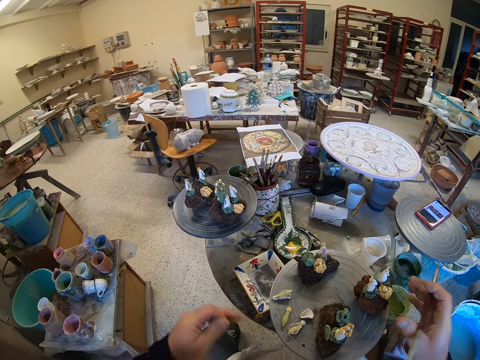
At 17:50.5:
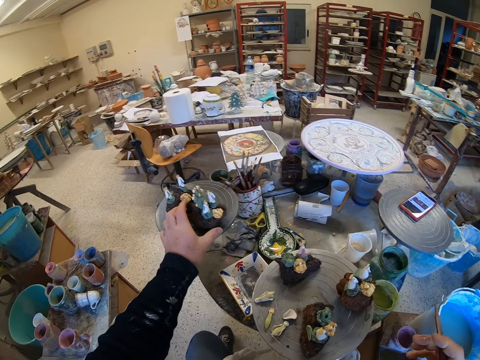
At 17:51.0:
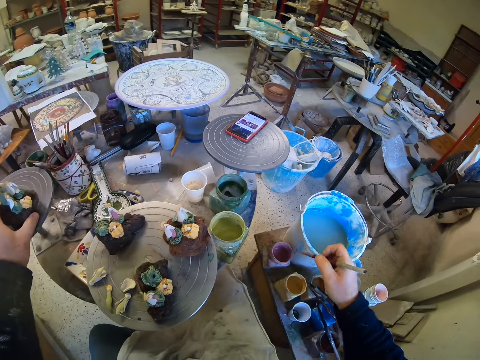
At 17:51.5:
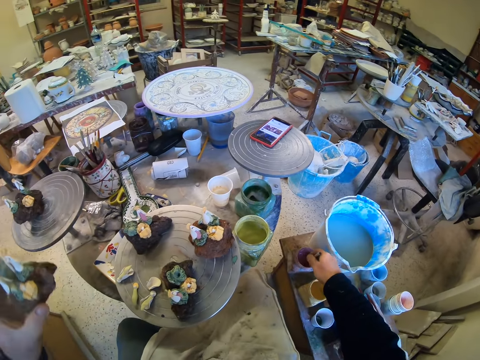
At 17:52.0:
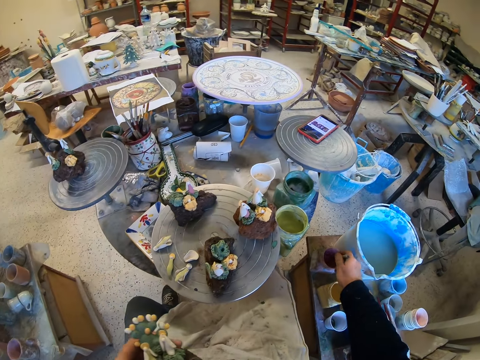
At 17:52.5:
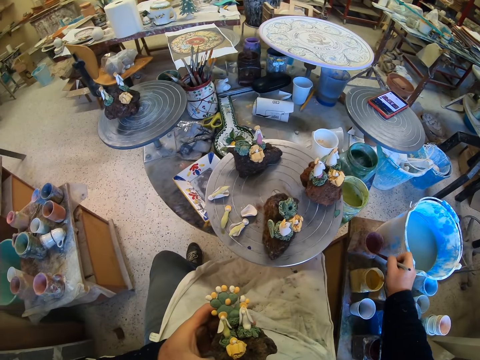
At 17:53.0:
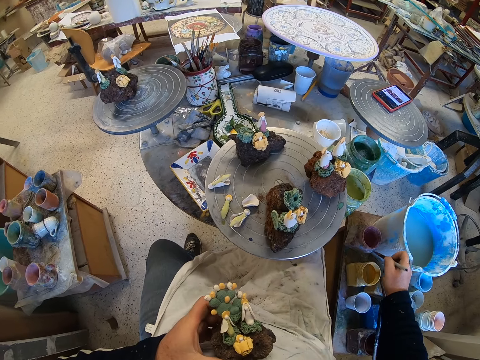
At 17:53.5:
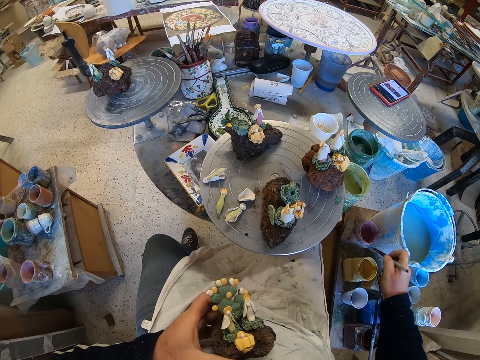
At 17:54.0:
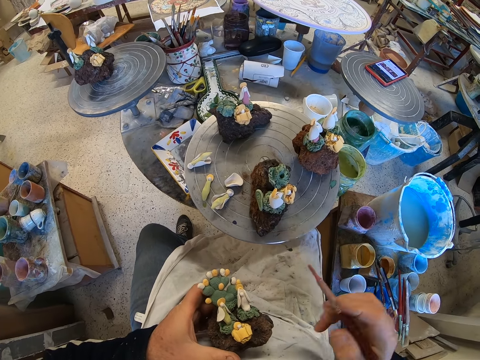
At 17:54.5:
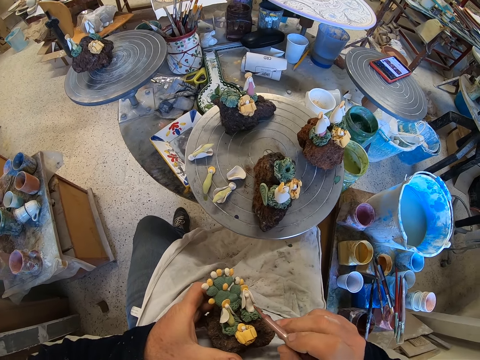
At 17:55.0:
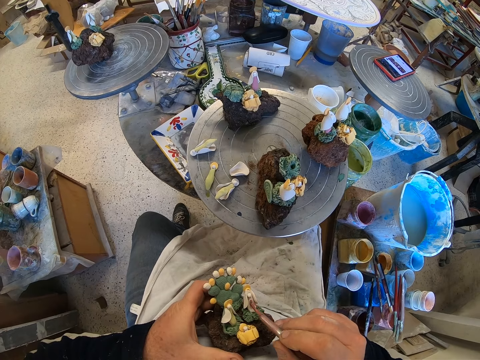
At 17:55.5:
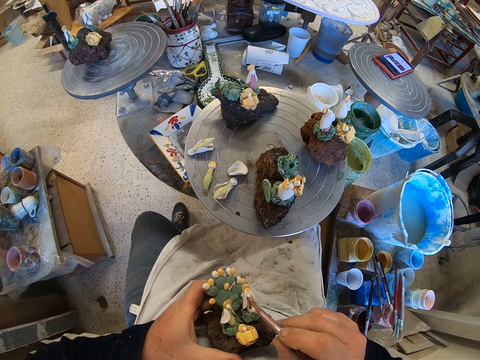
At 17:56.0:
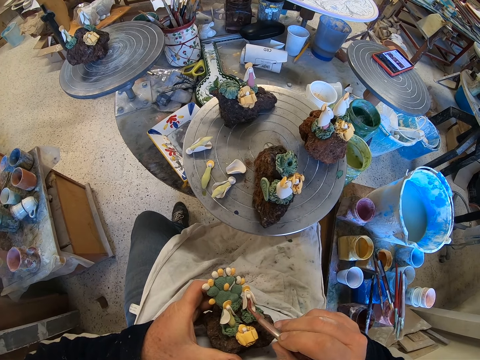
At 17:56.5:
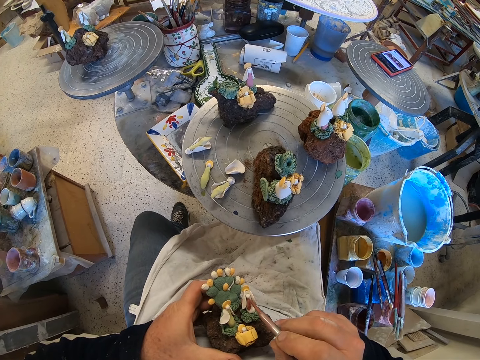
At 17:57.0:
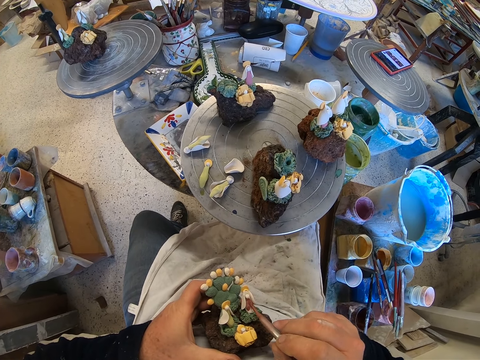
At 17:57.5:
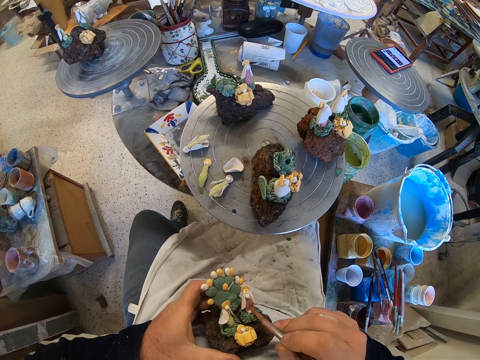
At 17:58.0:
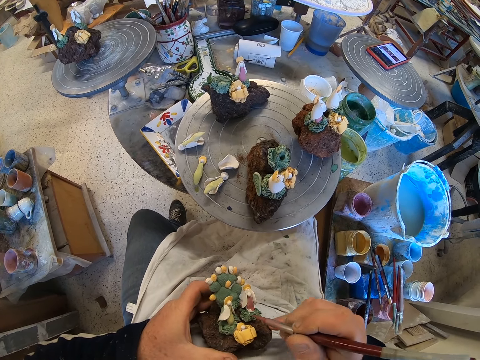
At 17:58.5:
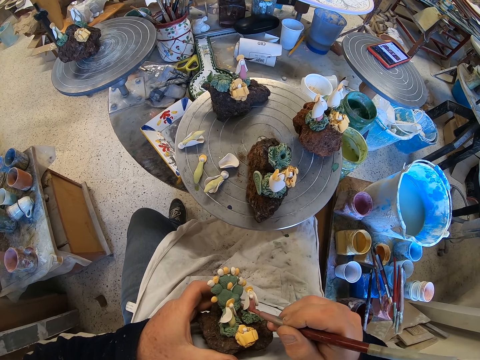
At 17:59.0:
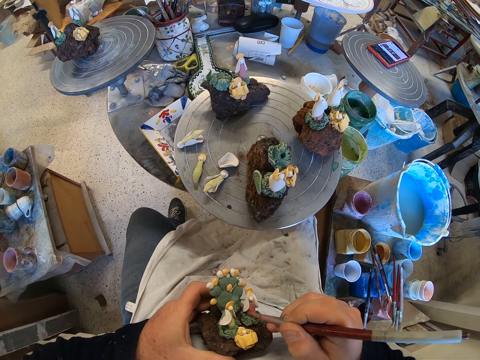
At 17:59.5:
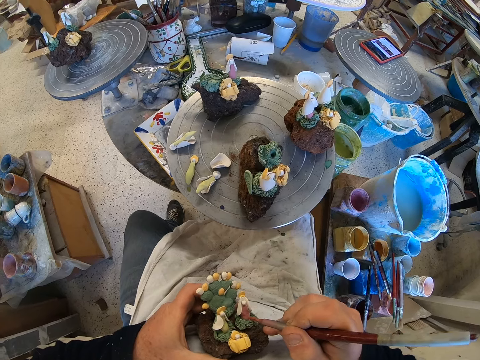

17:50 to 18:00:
The camera wearer picks up a craft model from a stool. They scoop paint from a paint can with a paint brush. They paint the craft model with the paint brush.

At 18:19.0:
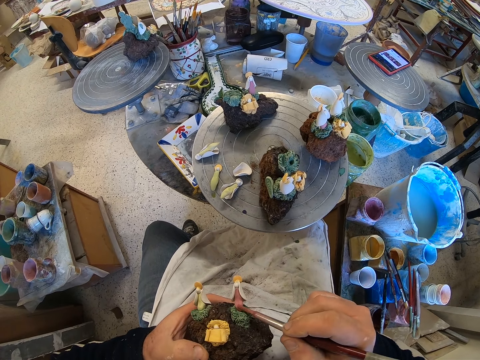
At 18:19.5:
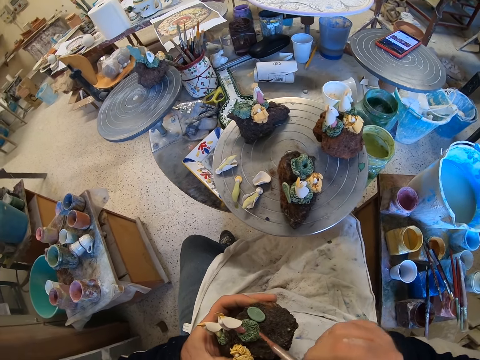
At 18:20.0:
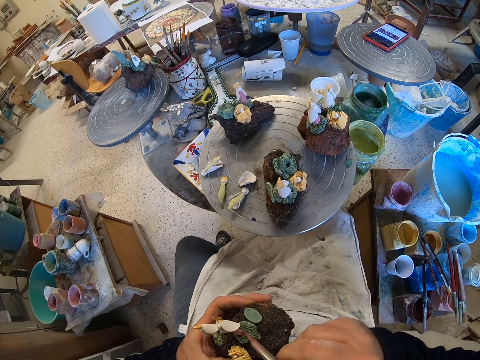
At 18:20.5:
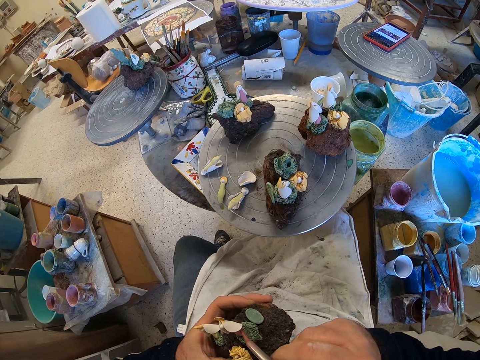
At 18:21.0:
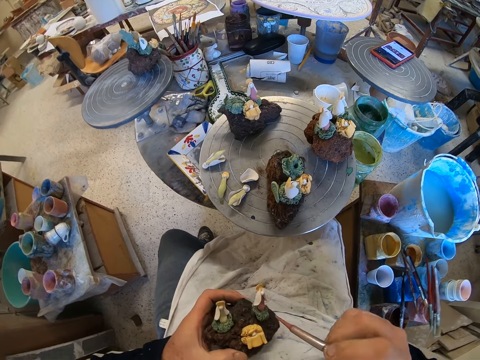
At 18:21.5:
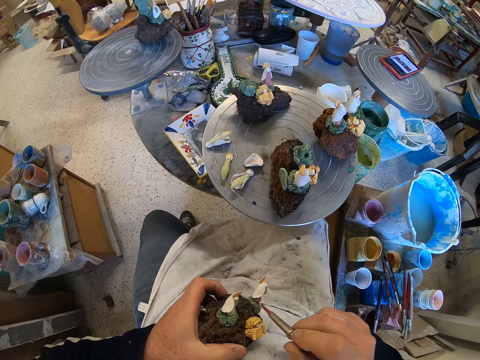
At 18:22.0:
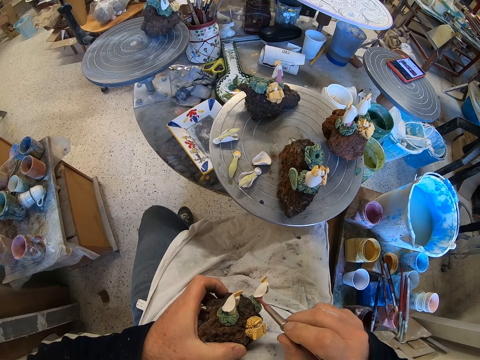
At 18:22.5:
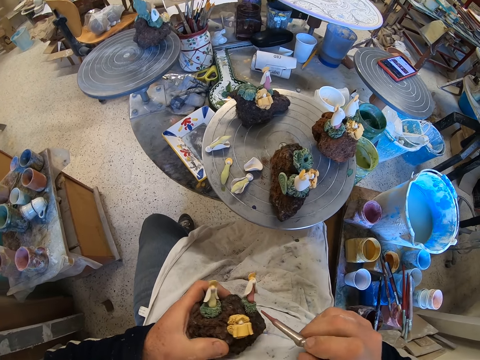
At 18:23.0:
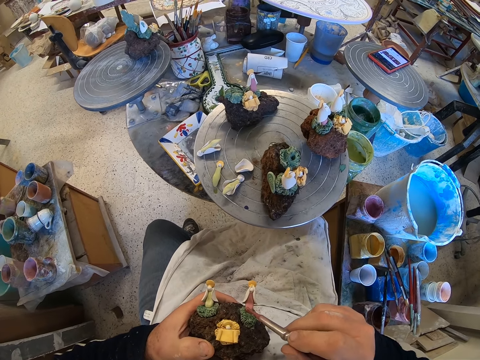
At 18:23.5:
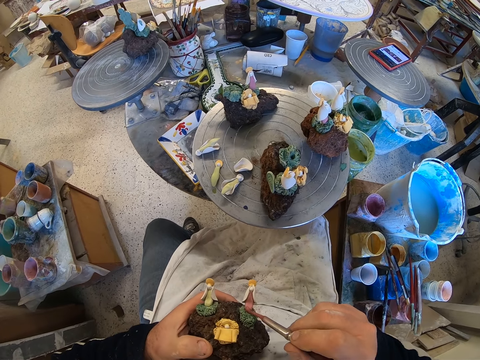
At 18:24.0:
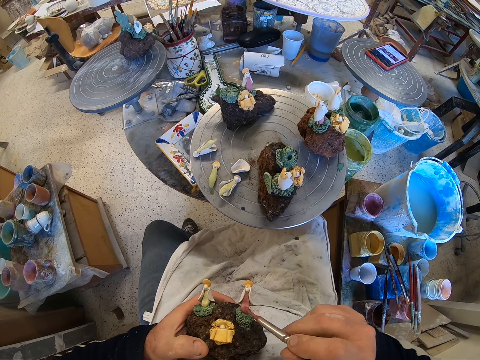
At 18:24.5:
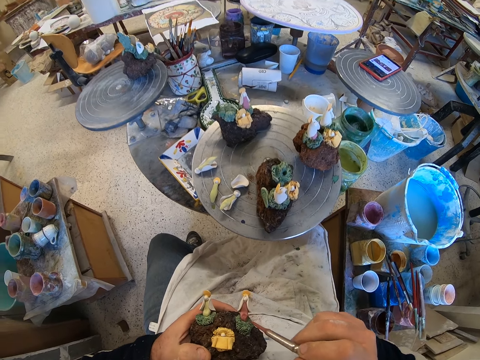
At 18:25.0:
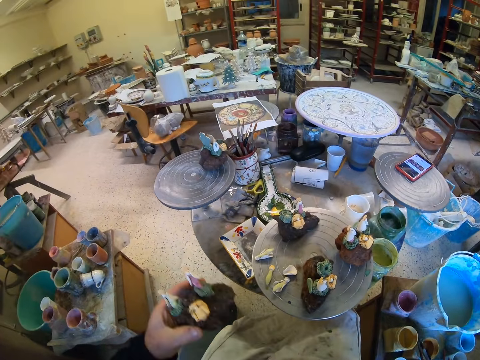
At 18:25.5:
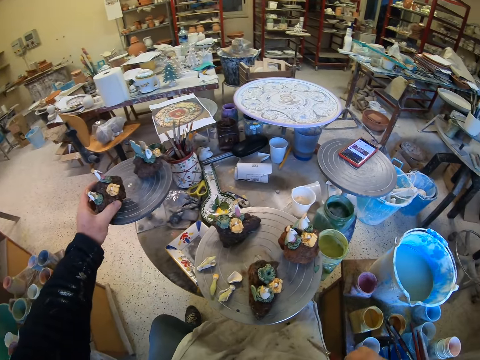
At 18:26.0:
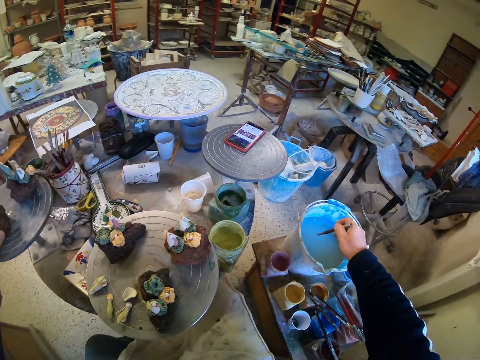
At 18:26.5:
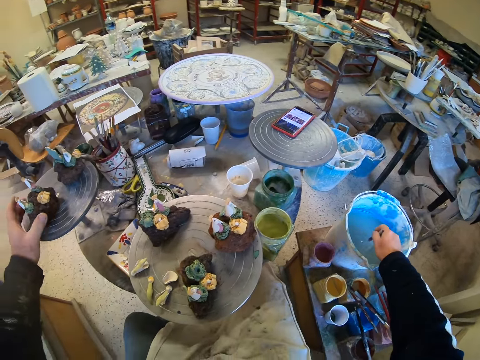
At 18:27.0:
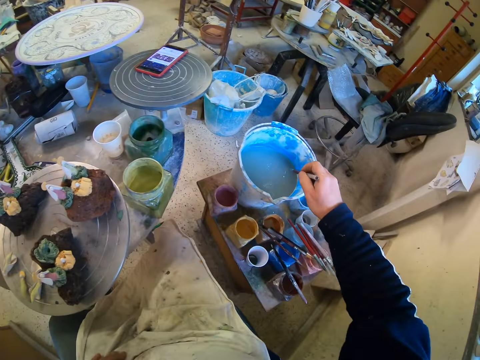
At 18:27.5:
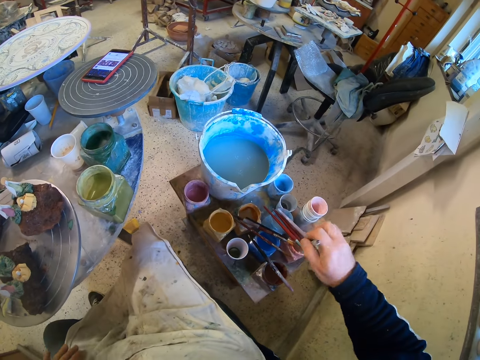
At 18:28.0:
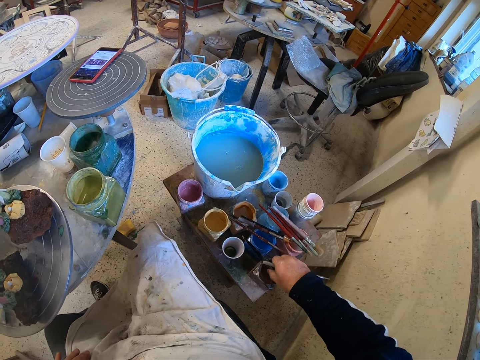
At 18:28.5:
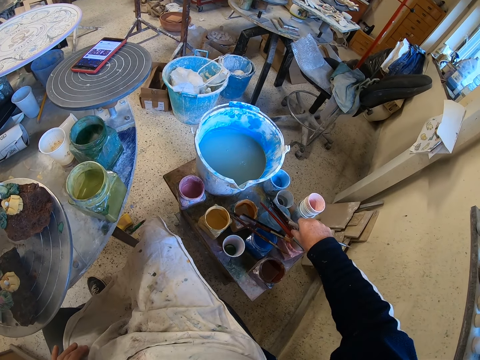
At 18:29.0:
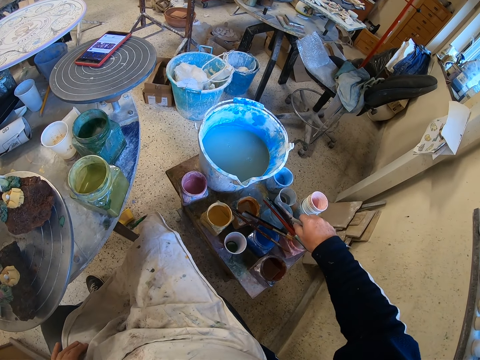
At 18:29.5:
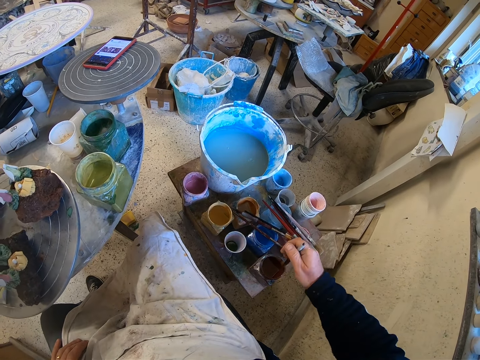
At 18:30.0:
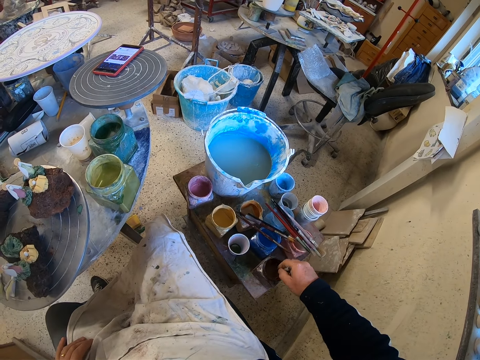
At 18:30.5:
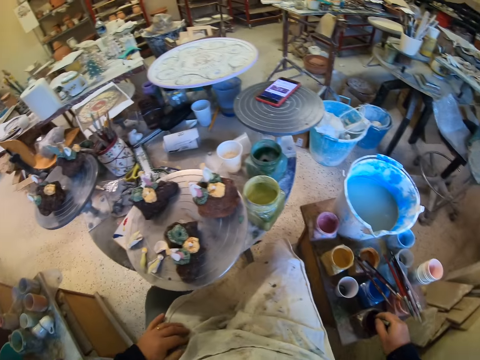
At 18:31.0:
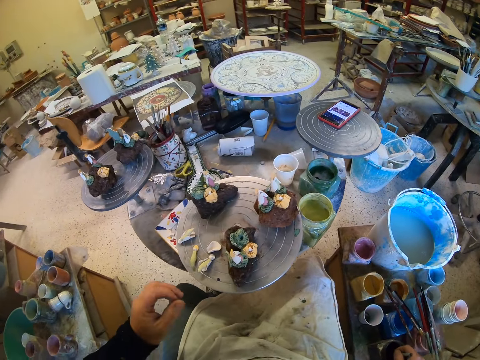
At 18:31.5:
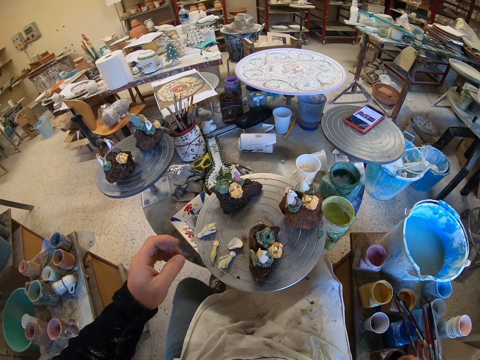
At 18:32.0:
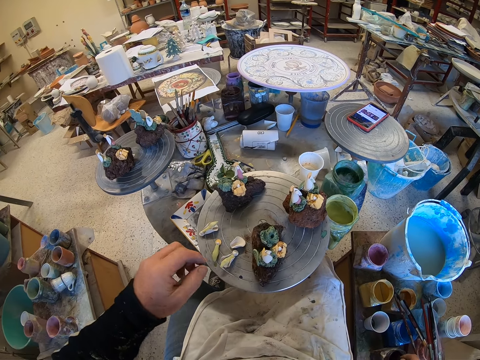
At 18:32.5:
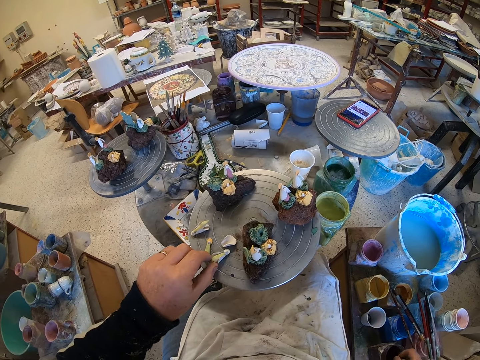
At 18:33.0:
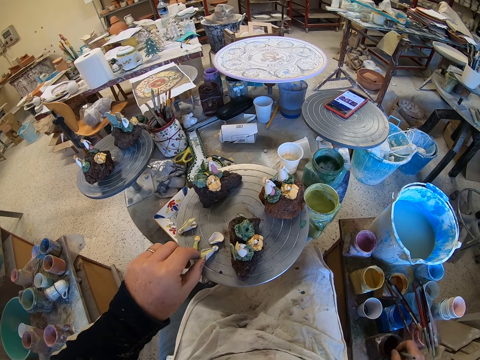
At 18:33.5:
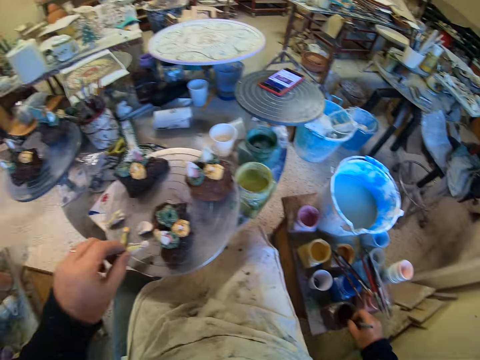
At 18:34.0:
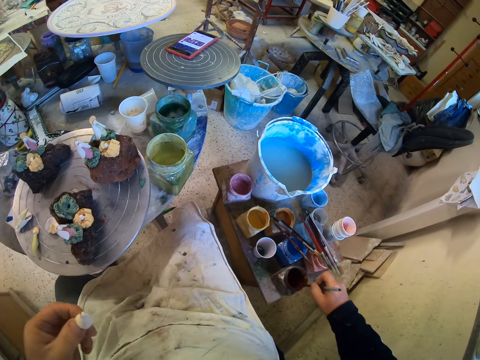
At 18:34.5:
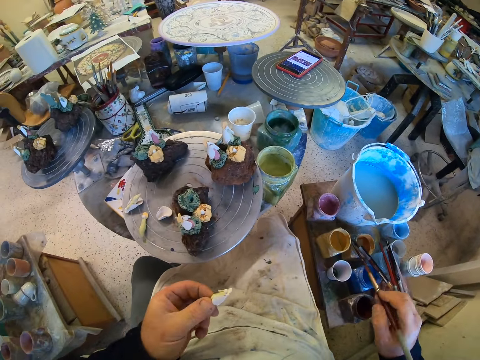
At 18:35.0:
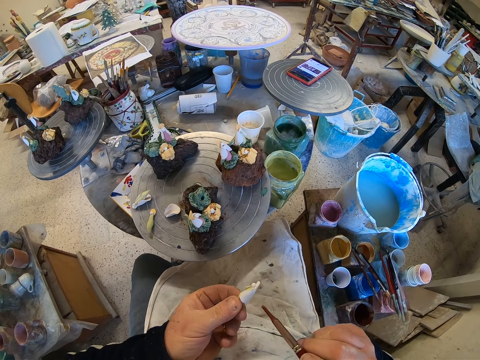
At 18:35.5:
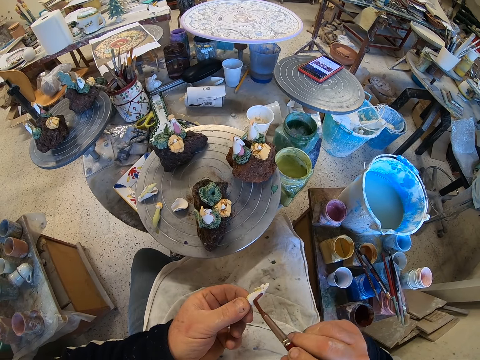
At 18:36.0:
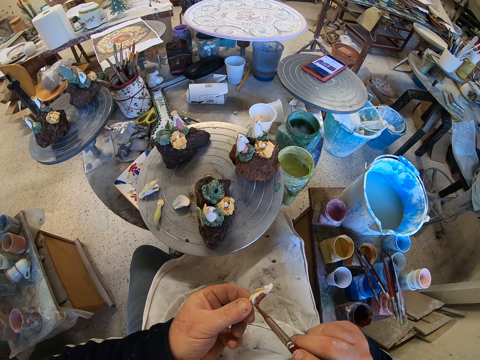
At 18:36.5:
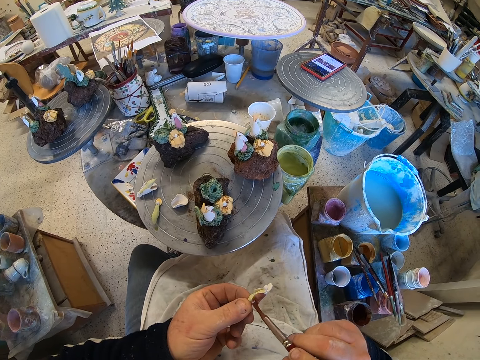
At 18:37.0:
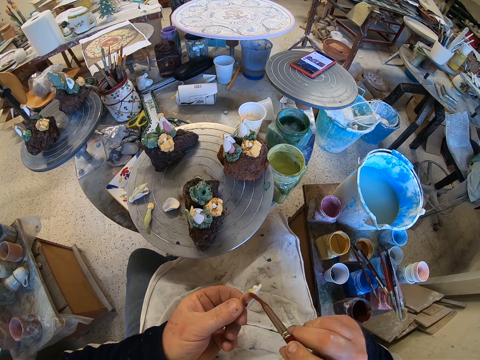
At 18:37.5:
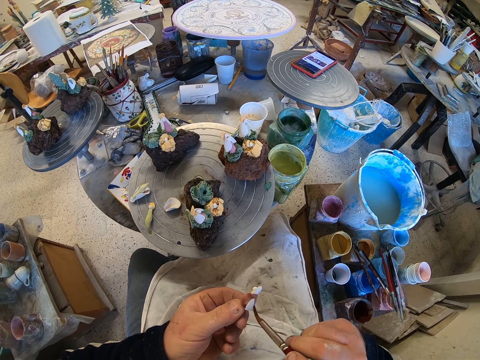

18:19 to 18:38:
The camera wearer adjusts a craft model on his hands. He paints the craft model with a paint brush. He puts down the craft model on a stool. He scoops paint from a paint can. He moves the paint brush on the paint can. He scoops paint from the paint can. He looks around a garage. He picks up the craft model from the stool. He paints the craft model with the paint brush.
